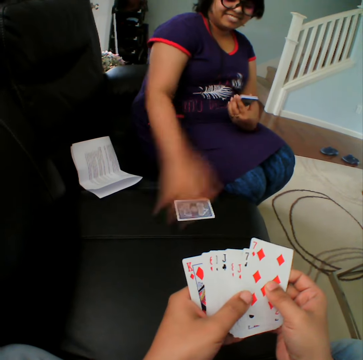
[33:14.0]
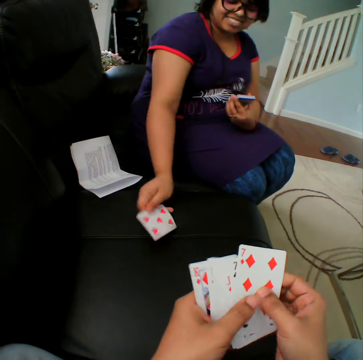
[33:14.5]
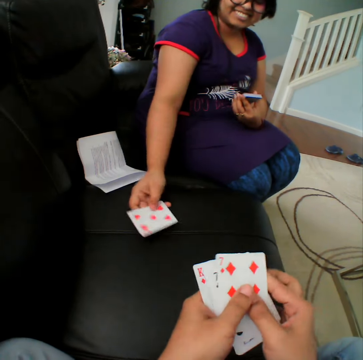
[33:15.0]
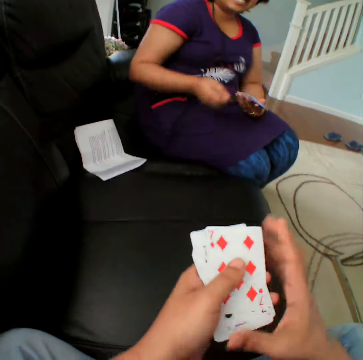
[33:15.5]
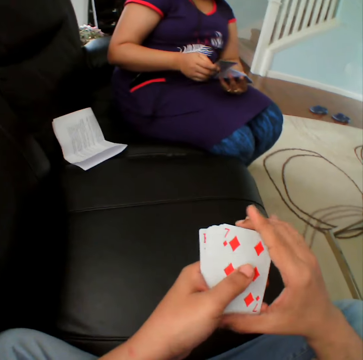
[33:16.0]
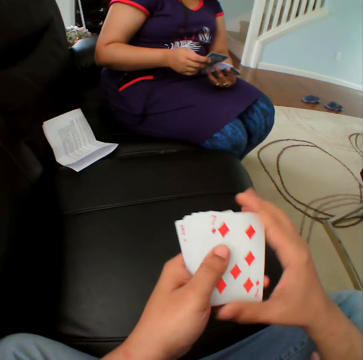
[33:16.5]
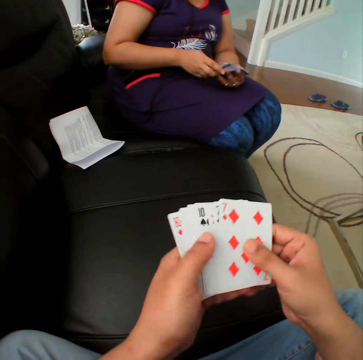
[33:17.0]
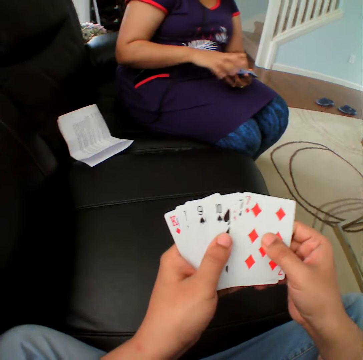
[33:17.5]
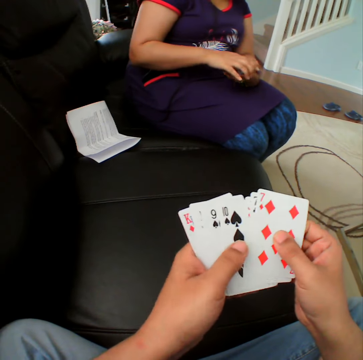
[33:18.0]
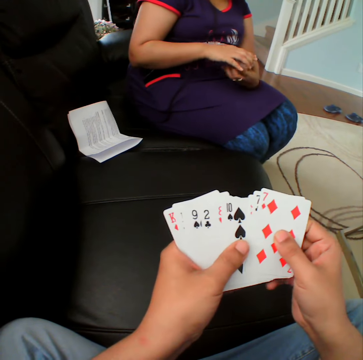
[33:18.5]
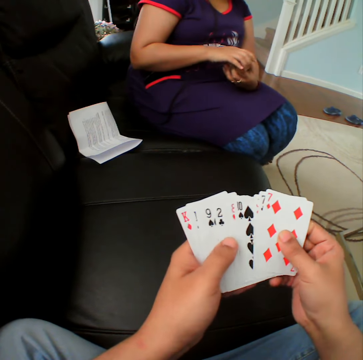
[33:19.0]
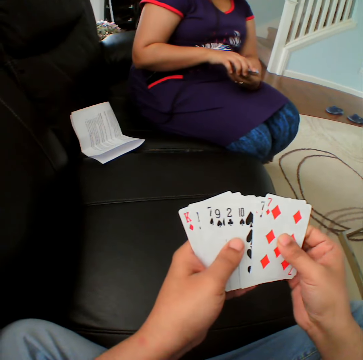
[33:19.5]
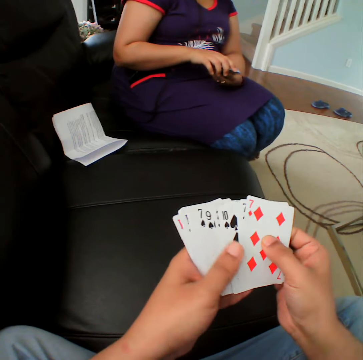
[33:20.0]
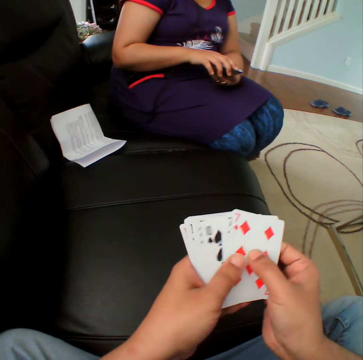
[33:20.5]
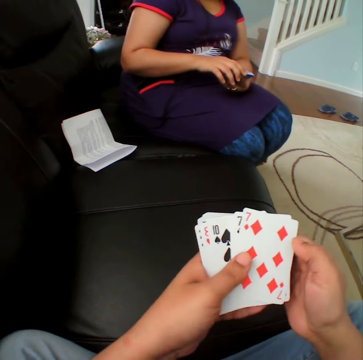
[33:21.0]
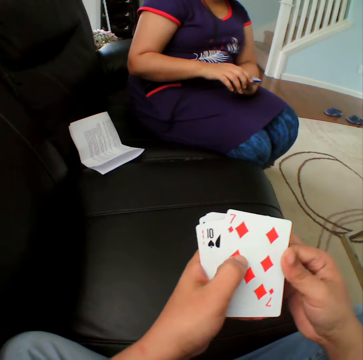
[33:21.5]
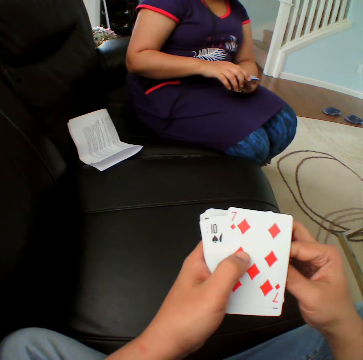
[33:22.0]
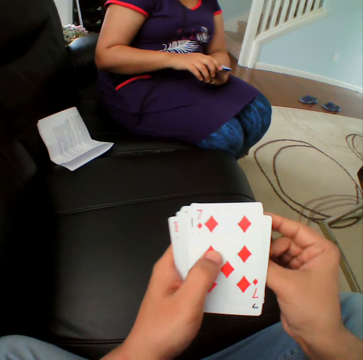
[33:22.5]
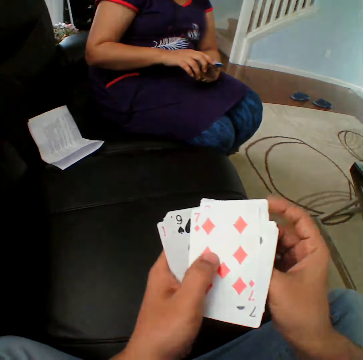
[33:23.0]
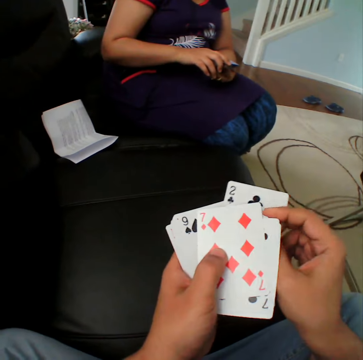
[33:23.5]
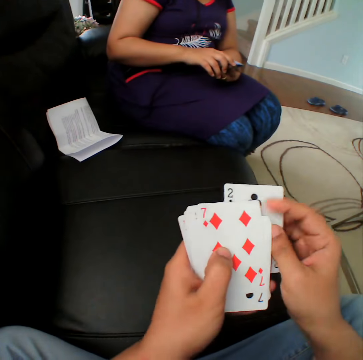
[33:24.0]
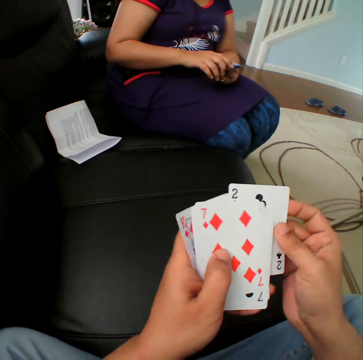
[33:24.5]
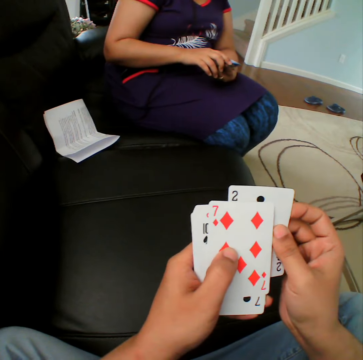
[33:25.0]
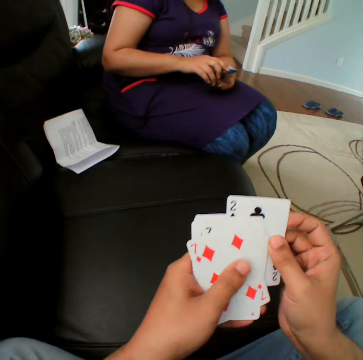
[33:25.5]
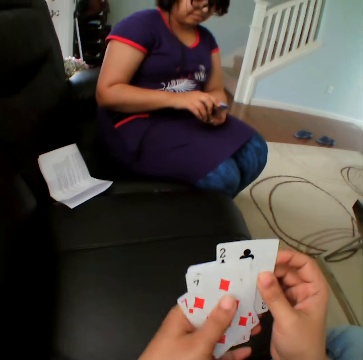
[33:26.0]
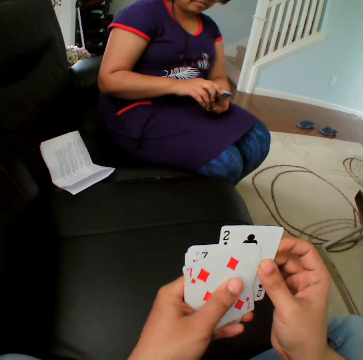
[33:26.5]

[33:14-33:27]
A woman turns the card in the couch. The woman takes the card from the couch.

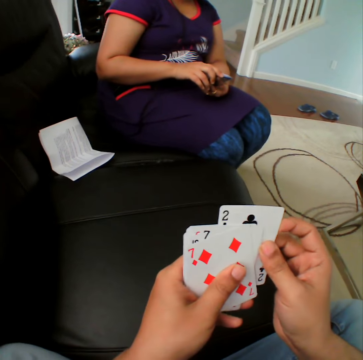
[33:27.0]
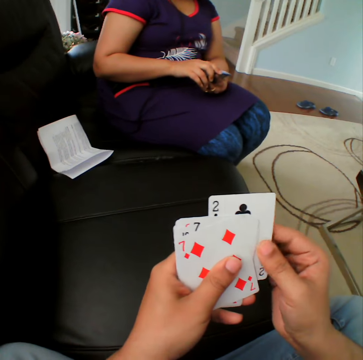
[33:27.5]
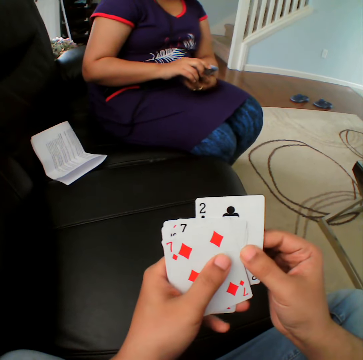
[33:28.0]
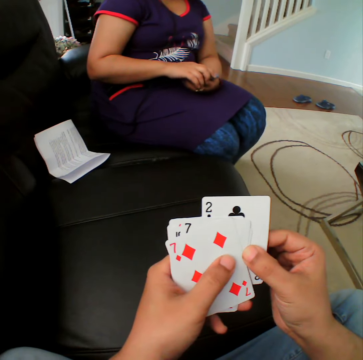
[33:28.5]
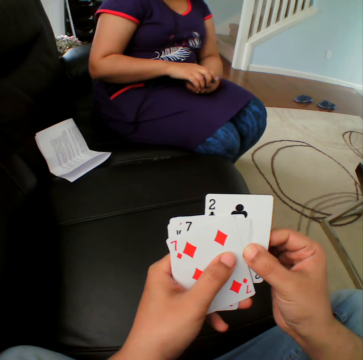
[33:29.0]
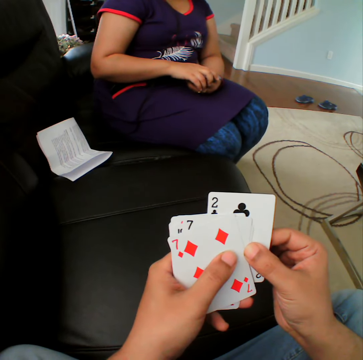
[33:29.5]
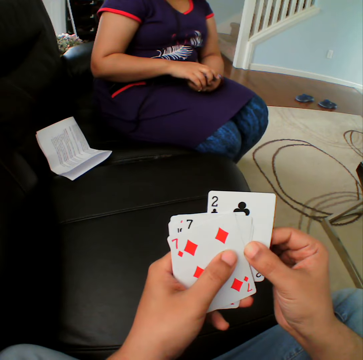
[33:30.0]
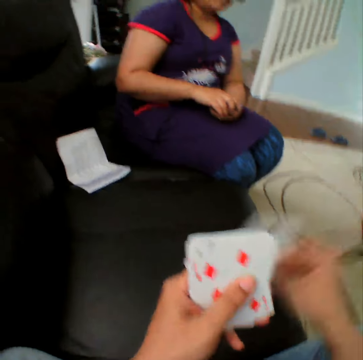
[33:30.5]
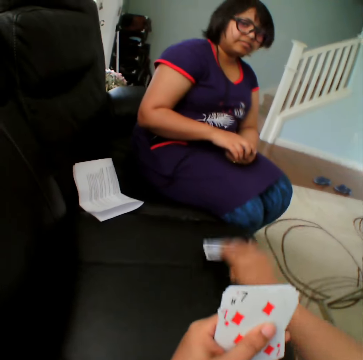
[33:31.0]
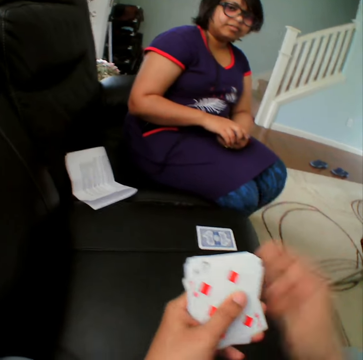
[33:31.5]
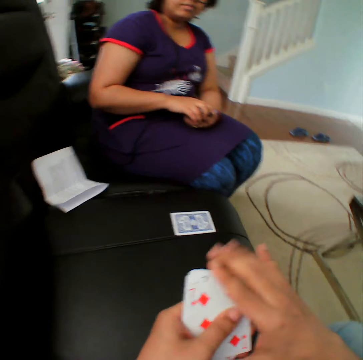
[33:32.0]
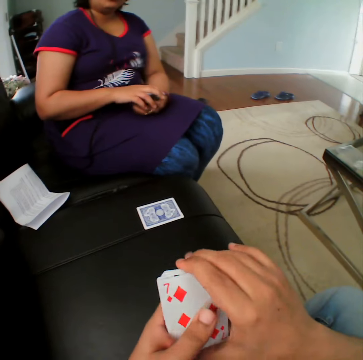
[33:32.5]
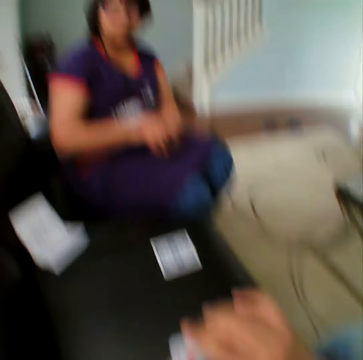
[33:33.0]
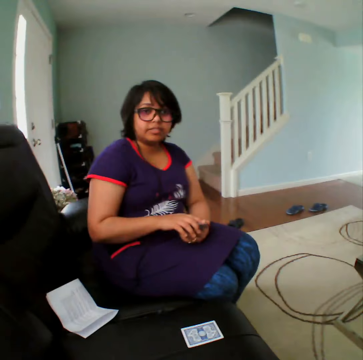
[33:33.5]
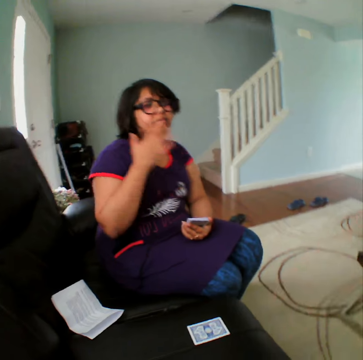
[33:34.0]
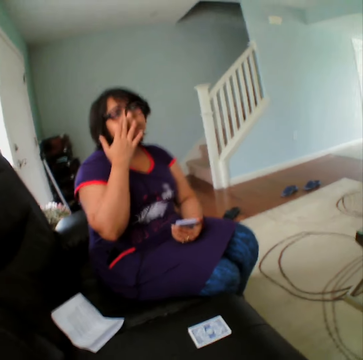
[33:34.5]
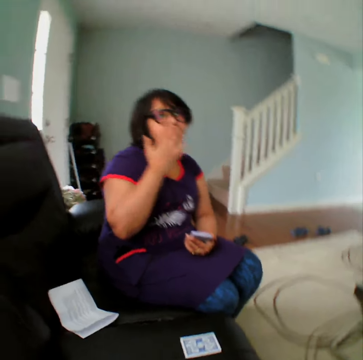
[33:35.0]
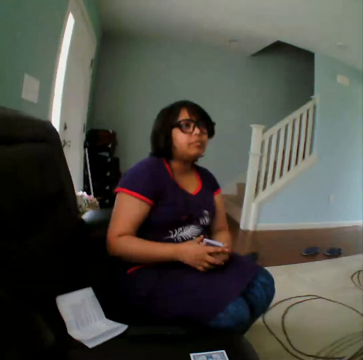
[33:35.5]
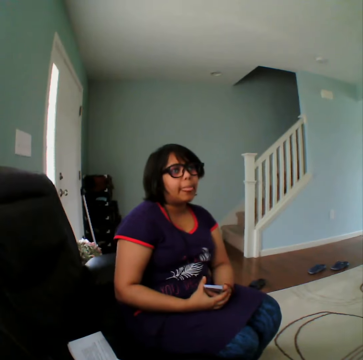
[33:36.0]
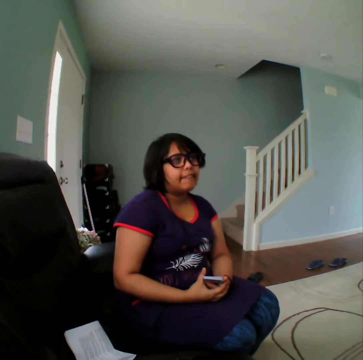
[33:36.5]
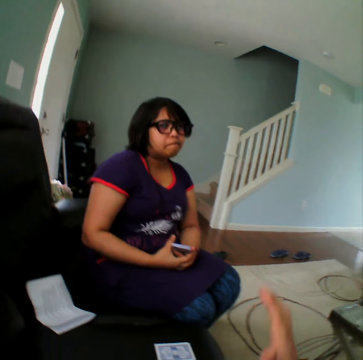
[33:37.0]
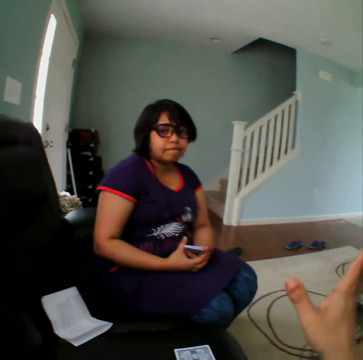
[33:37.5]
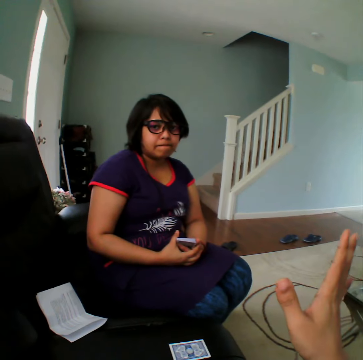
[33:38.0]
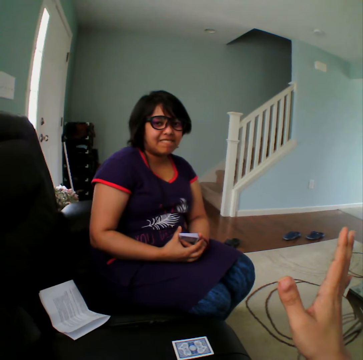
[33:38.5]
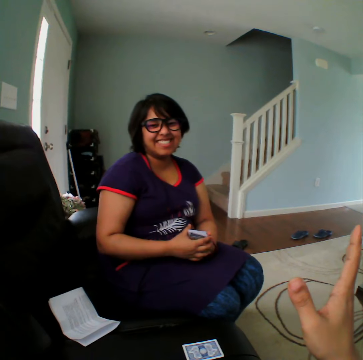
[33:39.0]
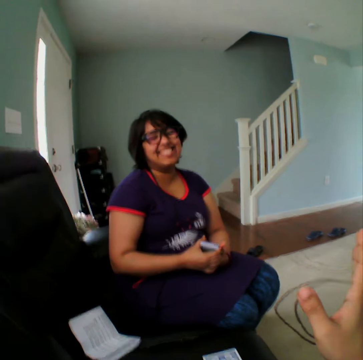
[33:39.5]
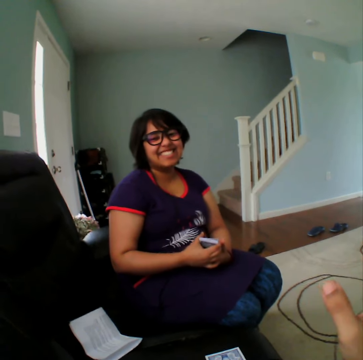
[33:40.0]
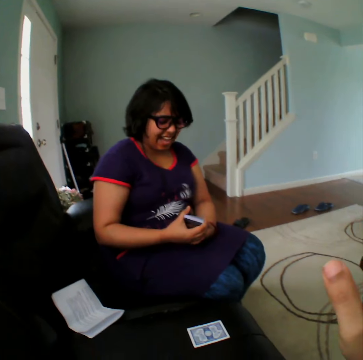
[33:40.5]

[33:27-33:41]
The camera wearer places the card in the couch. They converse with someone.

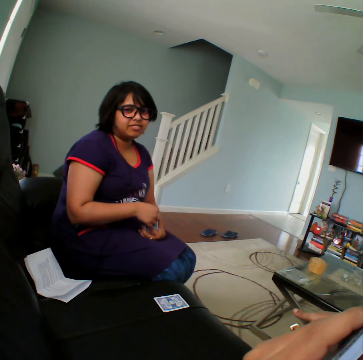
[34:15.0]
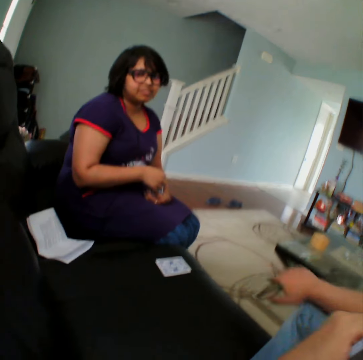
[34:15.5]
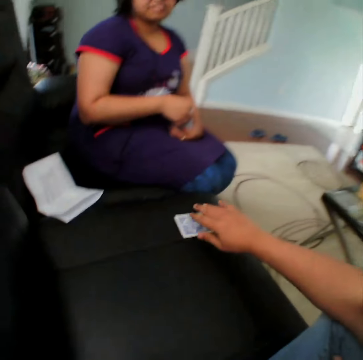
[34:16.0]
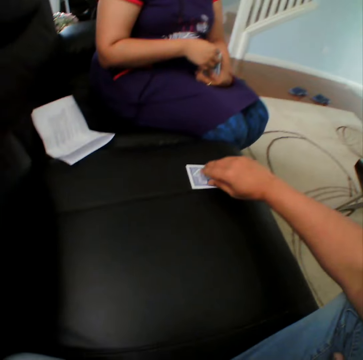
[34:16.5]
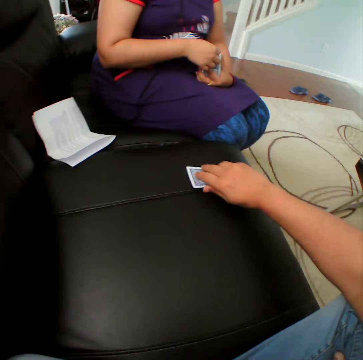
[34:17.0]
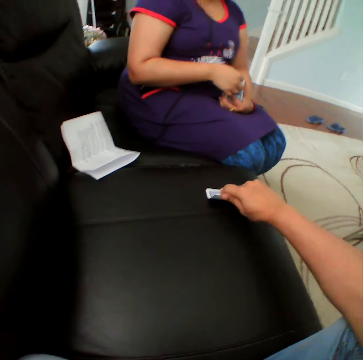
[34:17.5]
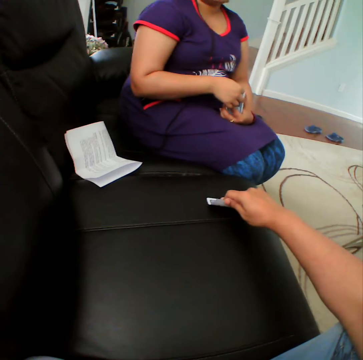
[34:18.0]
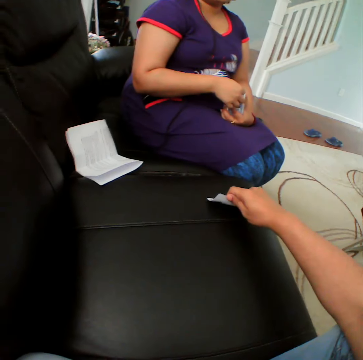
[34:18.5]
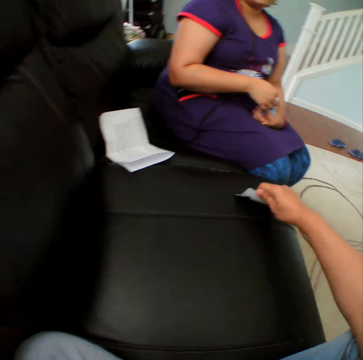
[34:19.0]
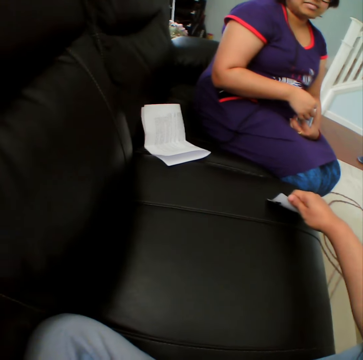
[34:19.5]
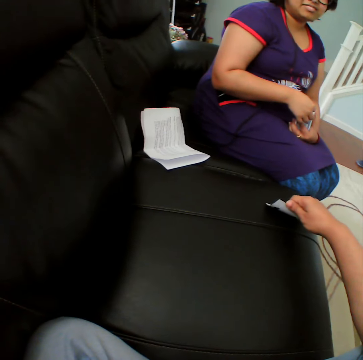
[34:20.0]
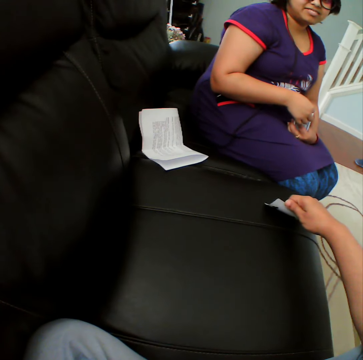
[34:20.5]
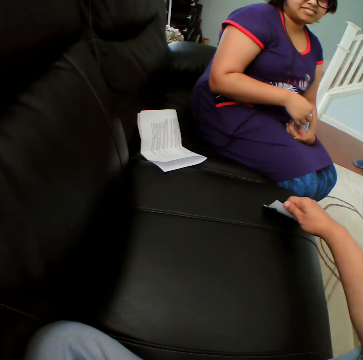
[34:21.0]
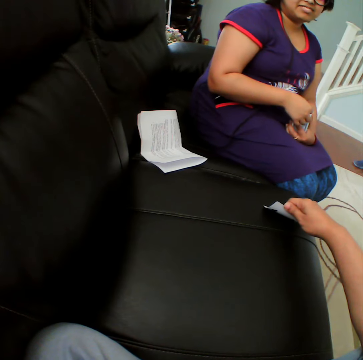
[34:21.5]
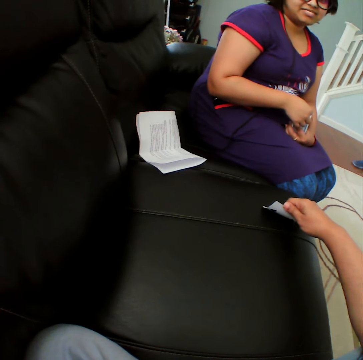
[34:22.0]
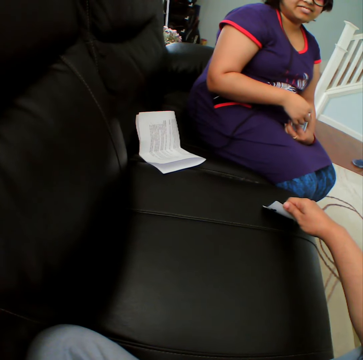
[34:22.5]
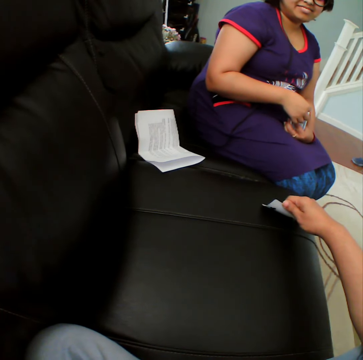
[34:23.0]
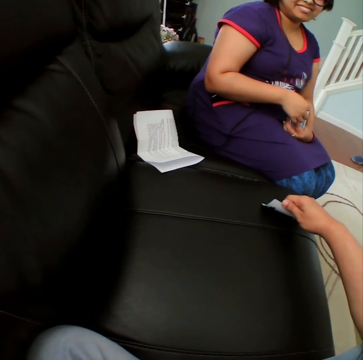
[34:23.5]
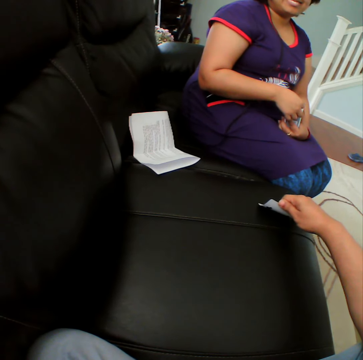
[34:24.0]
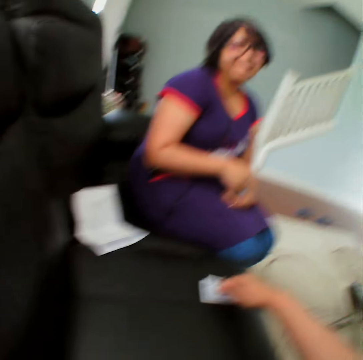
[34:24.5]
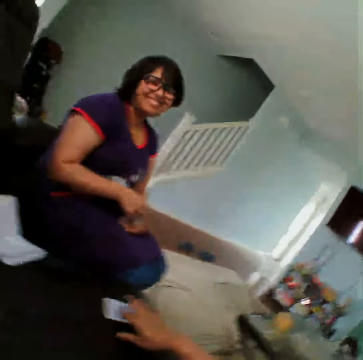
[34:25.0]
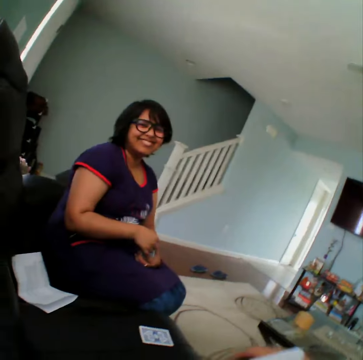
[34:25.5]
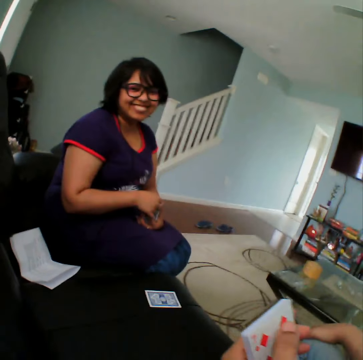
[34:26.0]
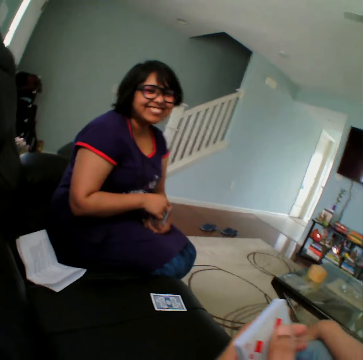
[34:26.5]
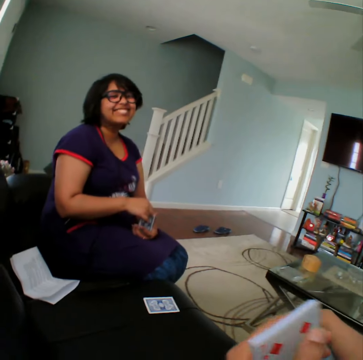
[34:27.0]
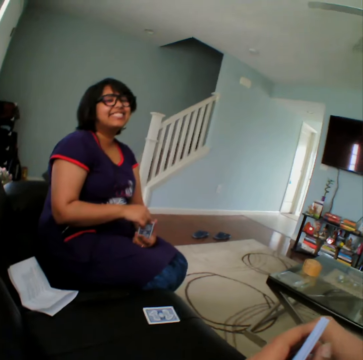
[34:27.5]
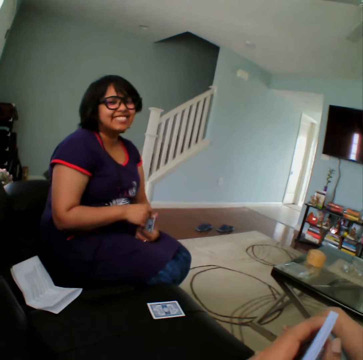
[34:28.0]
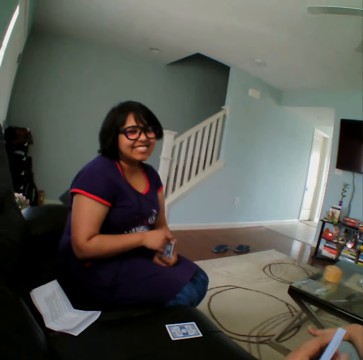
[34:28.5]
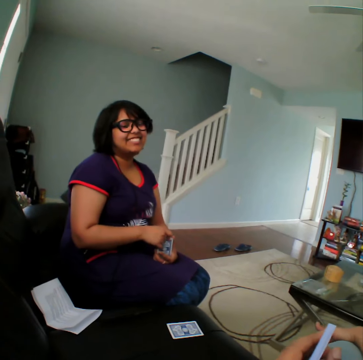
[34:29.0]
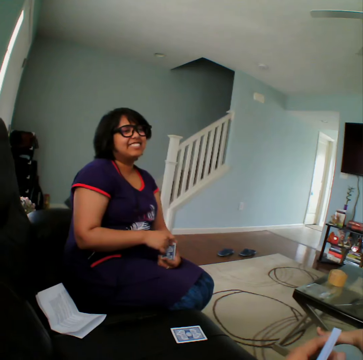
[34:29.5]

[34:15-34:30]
The camera wearer holds a card. They touch the card in the couch. They release the hand from the card.
